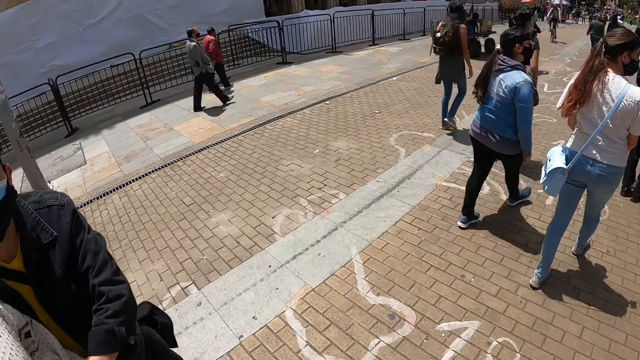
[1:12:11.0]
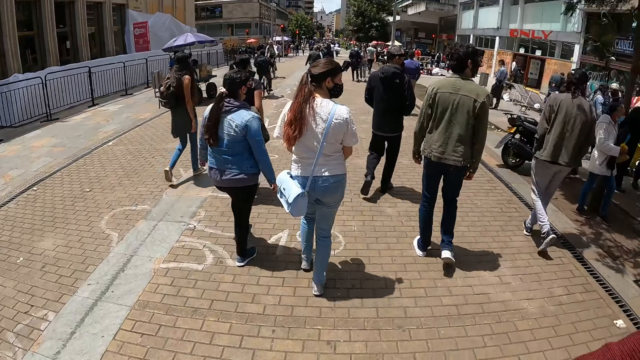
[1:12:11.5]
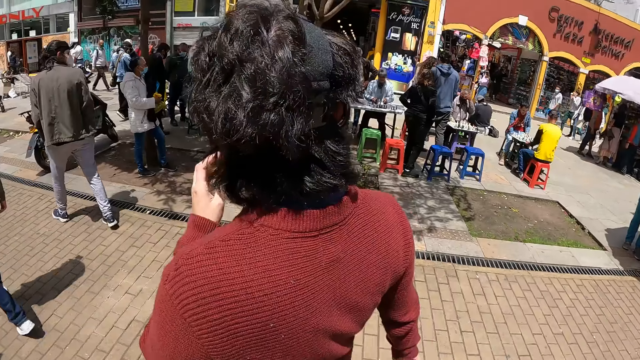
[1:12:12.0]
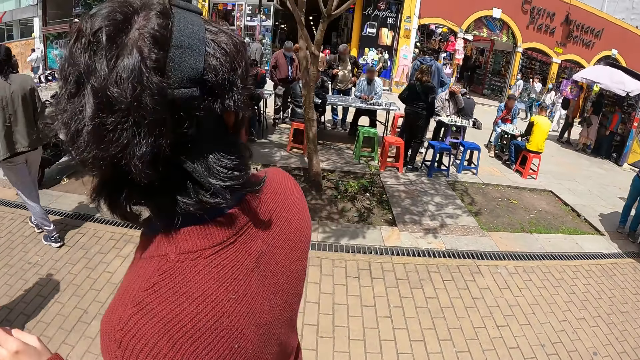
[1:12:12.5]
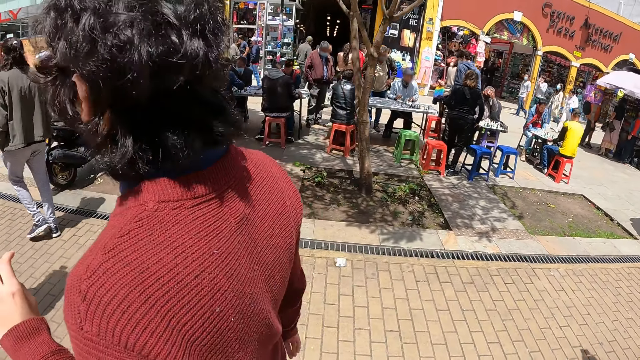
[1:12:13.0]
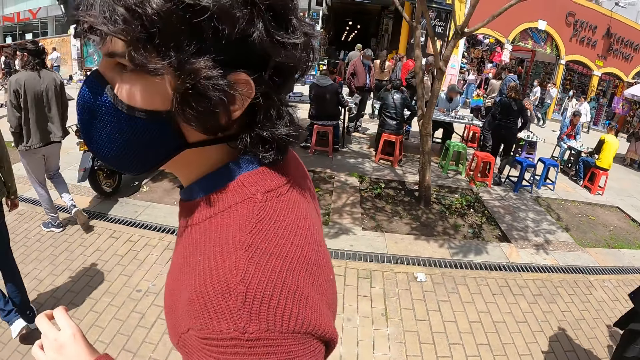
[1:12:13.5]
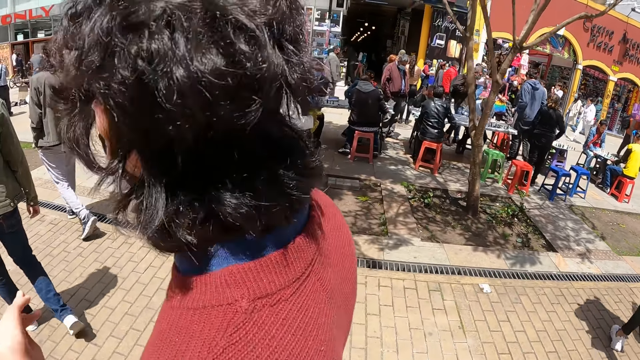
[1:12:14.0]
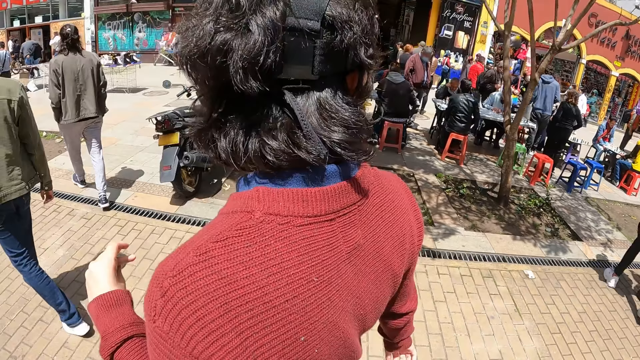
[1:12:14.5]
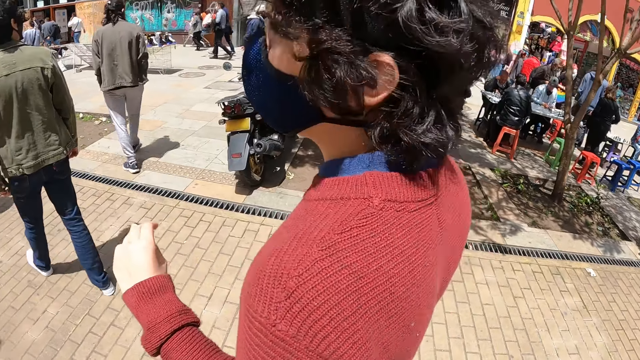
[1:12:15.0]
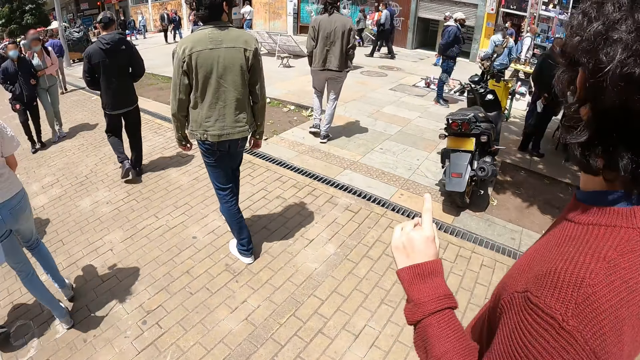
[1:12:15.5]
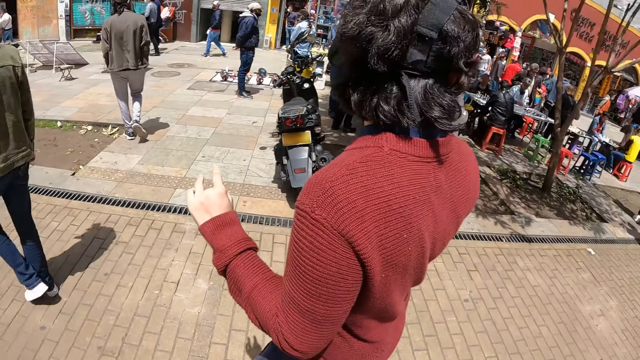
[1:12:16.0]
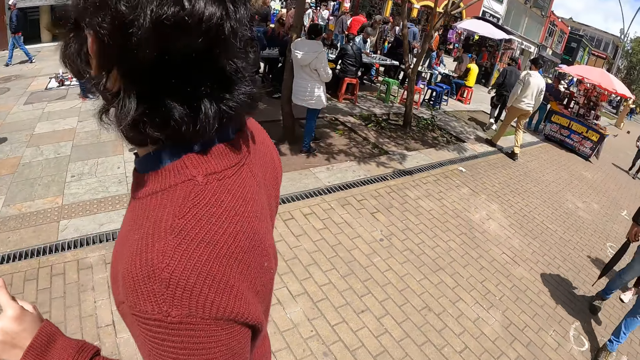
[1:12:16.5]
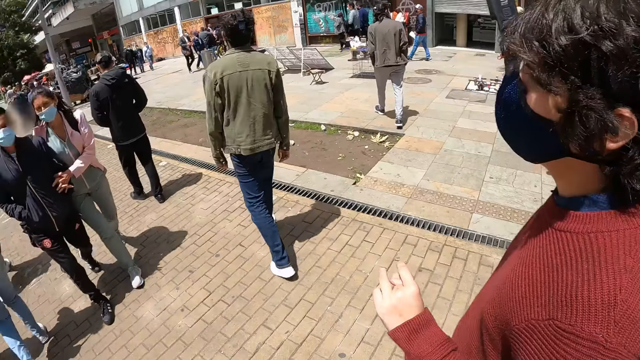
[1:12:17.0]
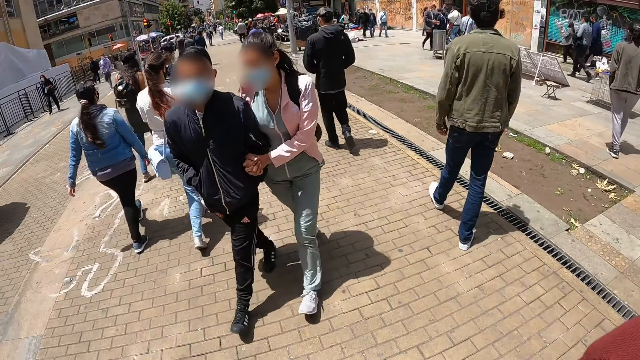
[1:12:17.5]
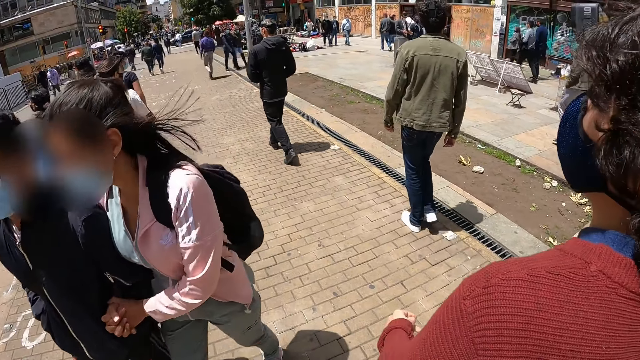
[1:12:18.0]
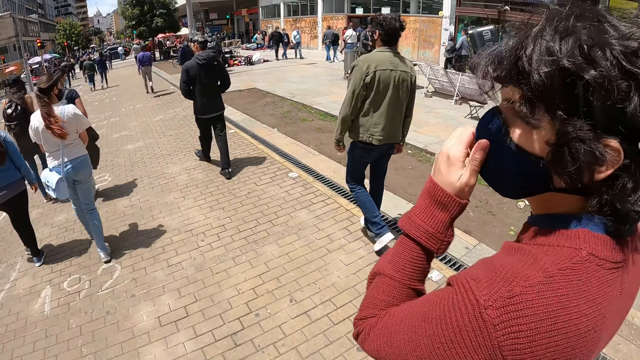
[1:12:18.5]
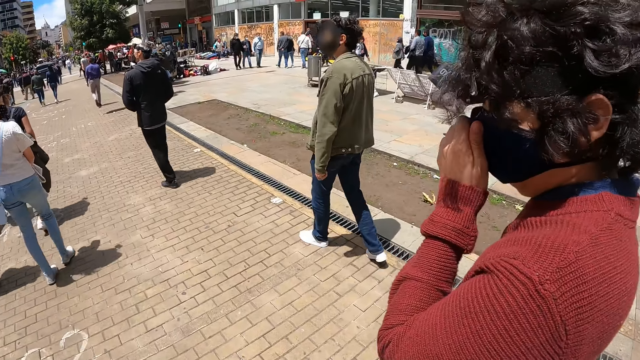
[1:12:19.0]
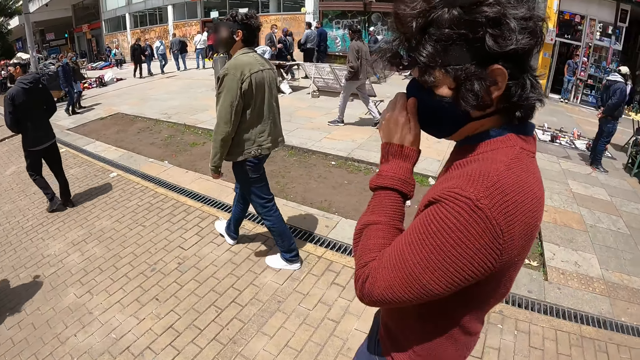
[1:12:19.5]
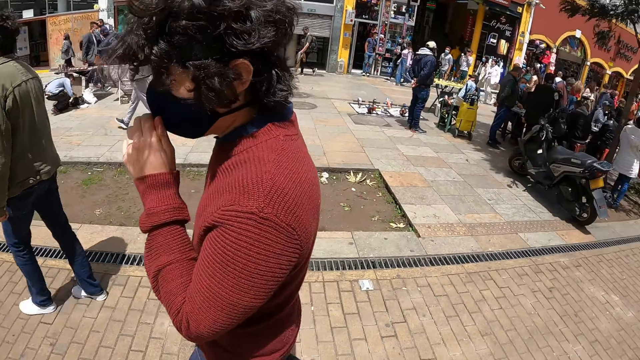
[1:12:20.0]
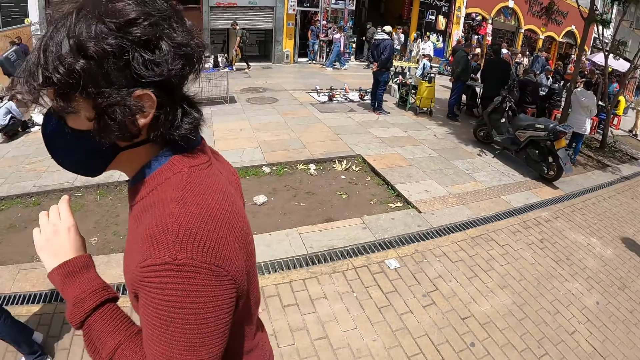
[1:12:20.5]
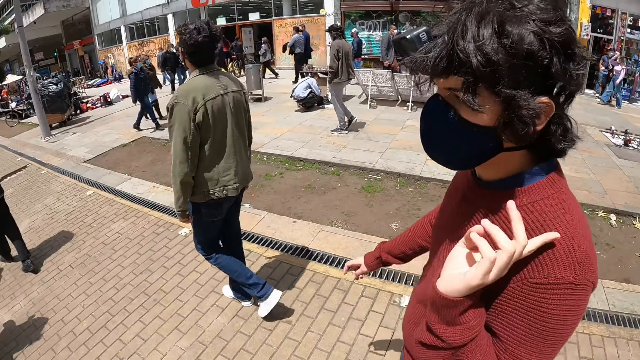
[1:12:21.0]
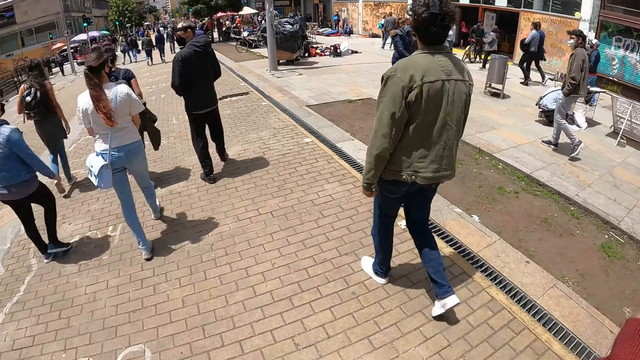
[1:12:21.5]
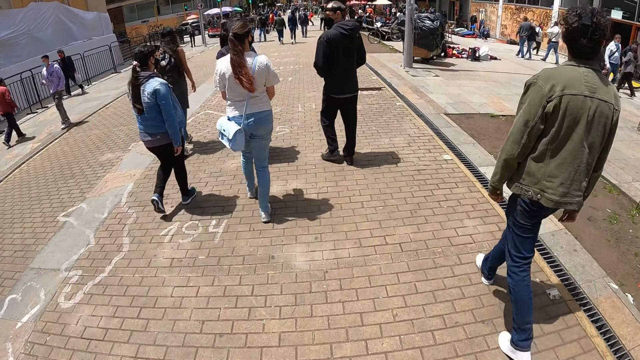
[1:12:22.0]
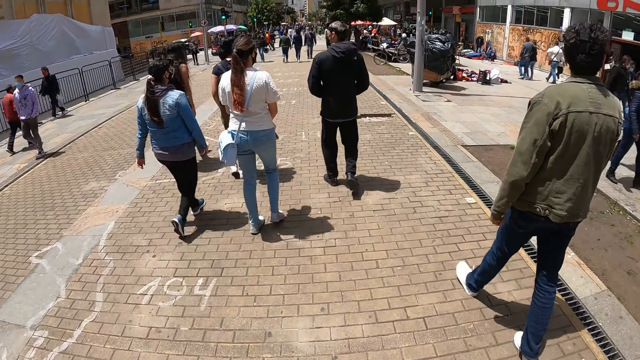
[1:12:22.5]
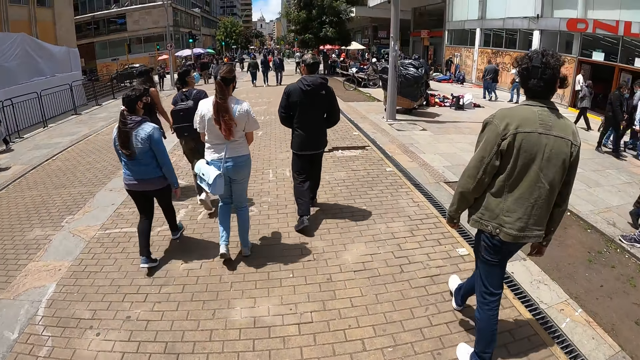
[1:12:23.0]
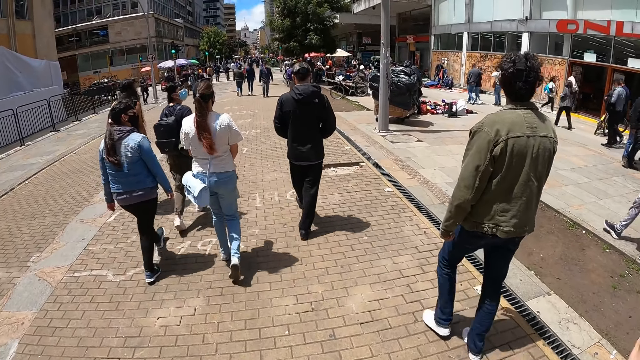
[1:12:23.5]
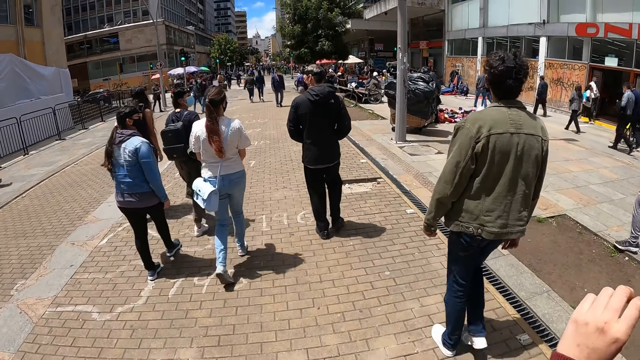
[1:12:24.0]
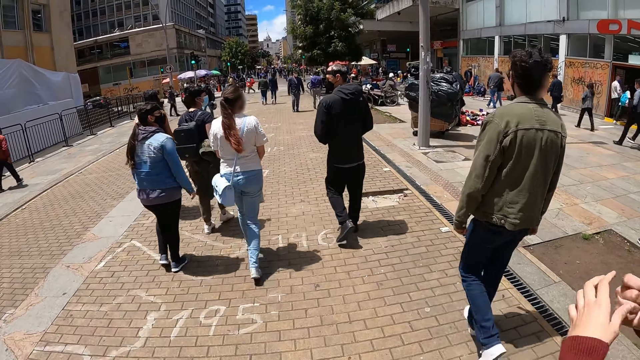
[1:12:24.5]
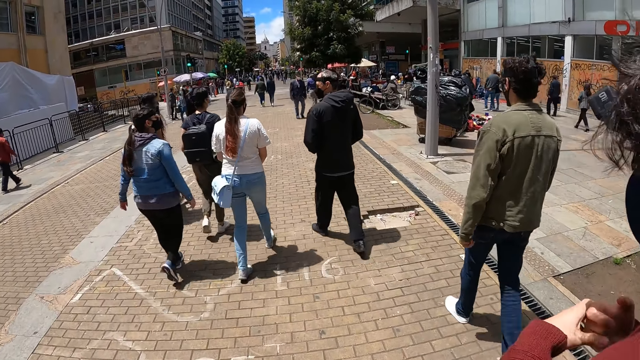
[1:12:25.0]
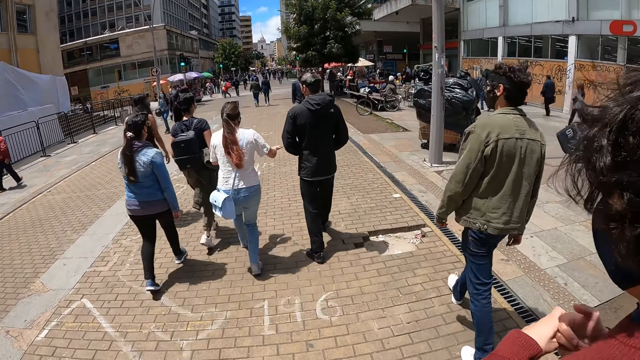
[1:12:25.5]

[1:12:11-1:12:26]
The camera wearer looks around. They look at a man.

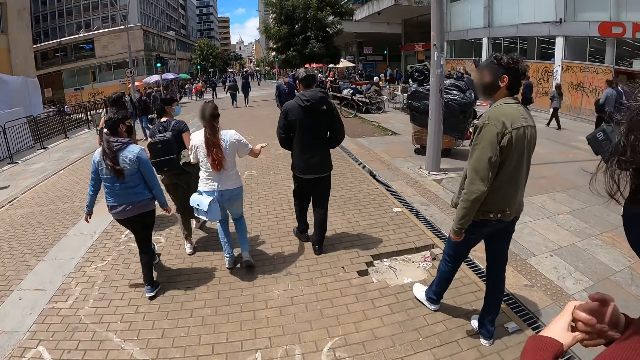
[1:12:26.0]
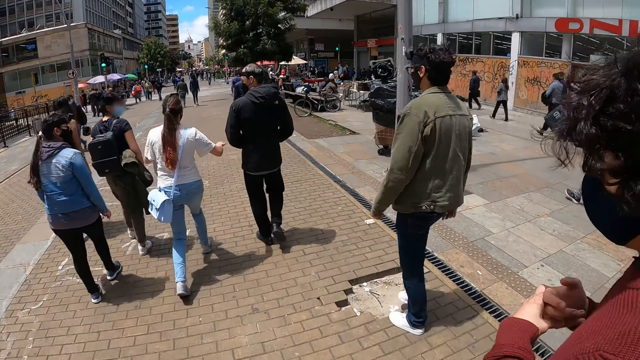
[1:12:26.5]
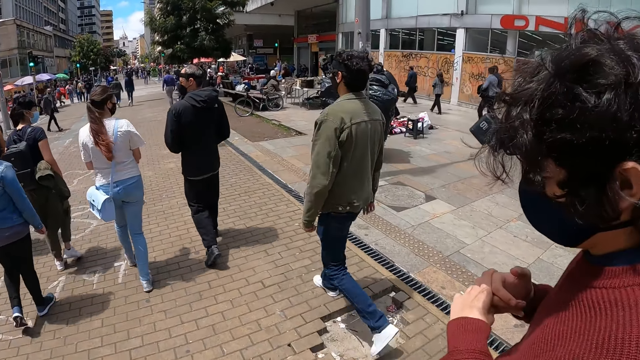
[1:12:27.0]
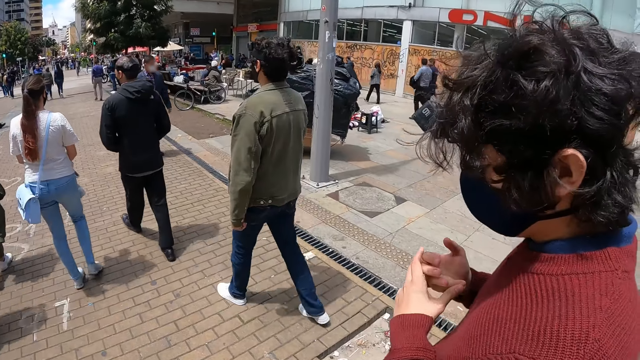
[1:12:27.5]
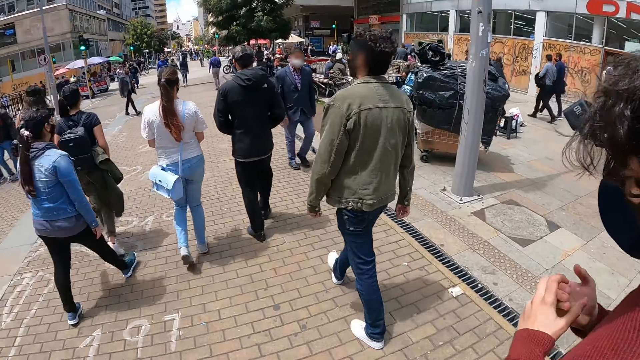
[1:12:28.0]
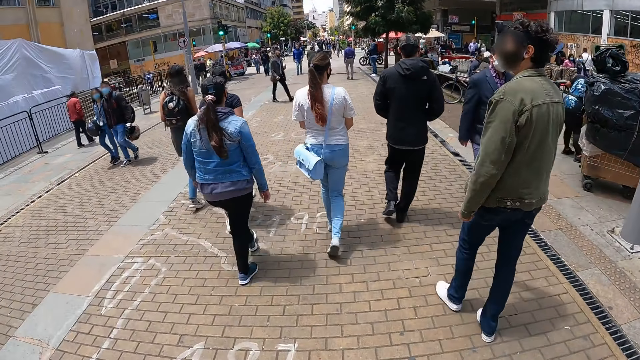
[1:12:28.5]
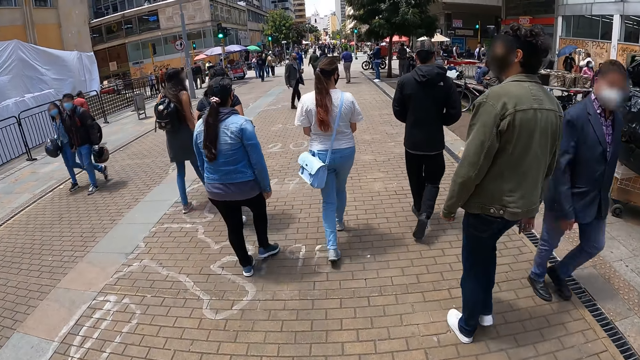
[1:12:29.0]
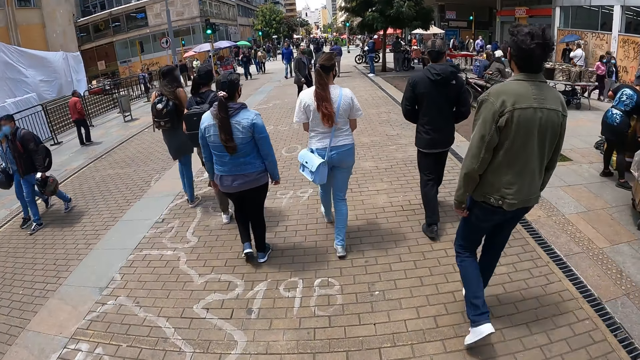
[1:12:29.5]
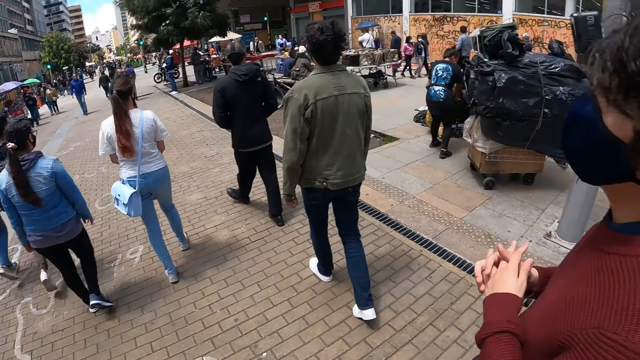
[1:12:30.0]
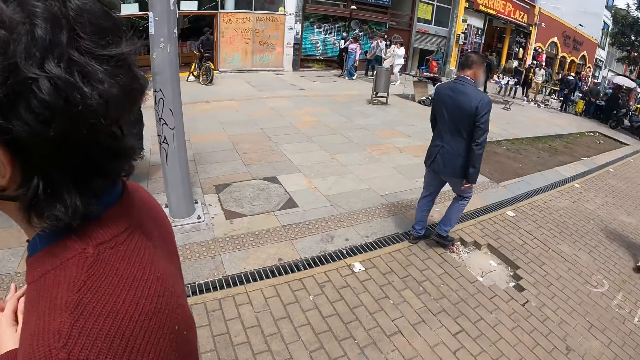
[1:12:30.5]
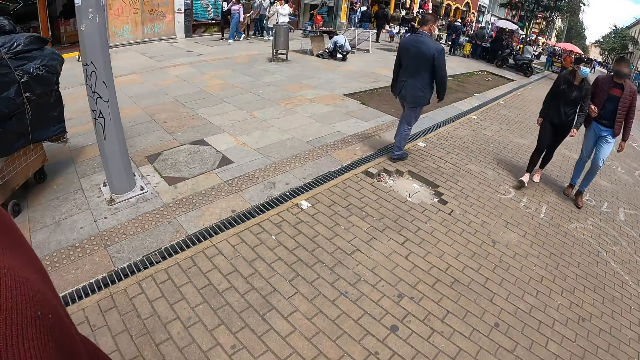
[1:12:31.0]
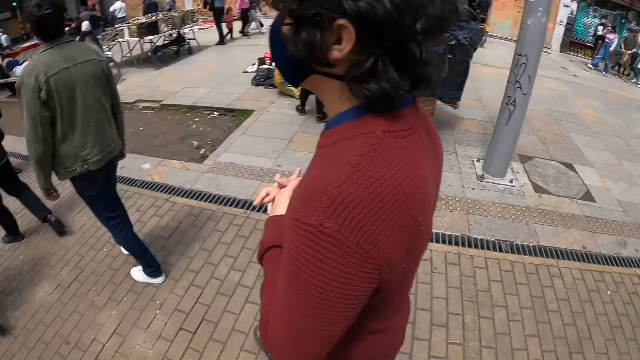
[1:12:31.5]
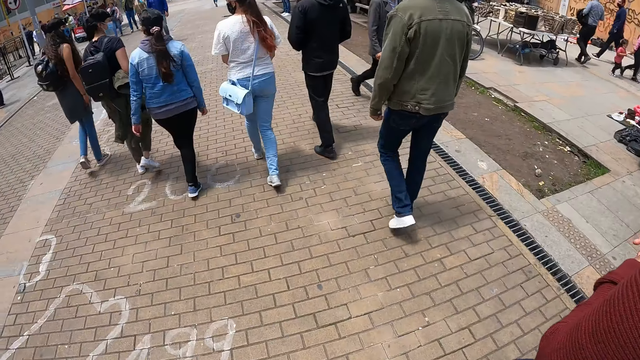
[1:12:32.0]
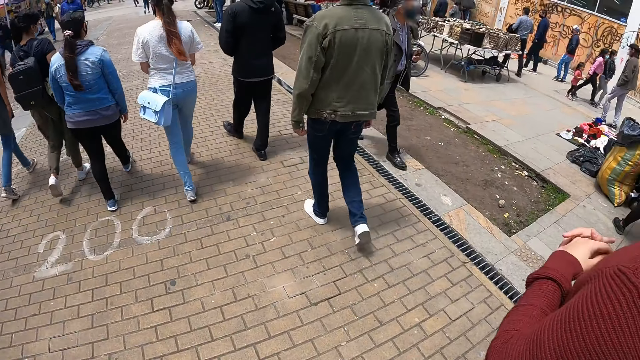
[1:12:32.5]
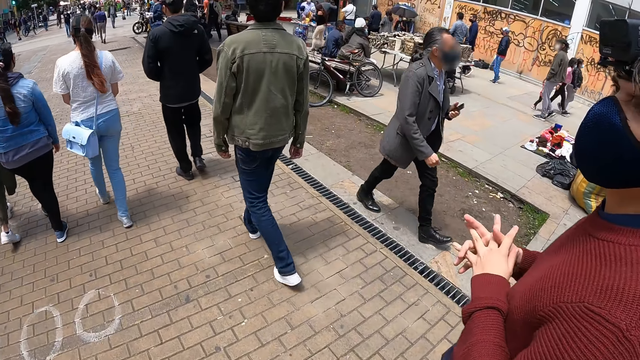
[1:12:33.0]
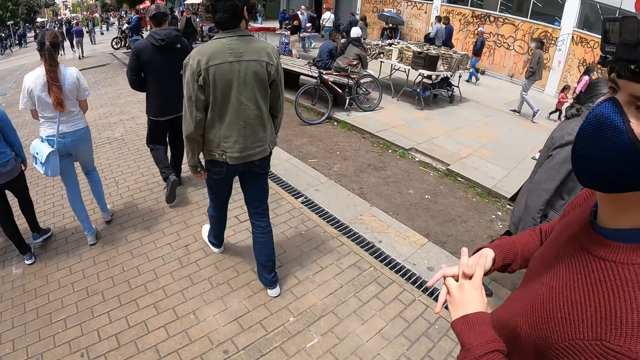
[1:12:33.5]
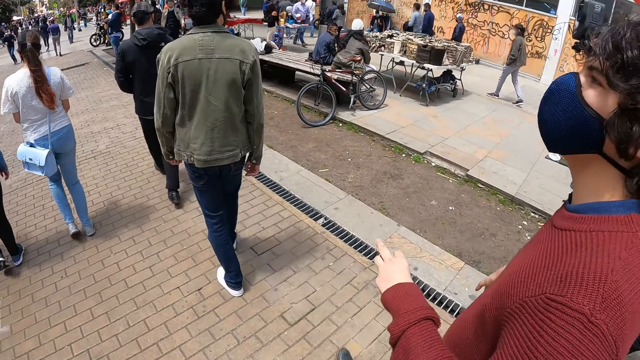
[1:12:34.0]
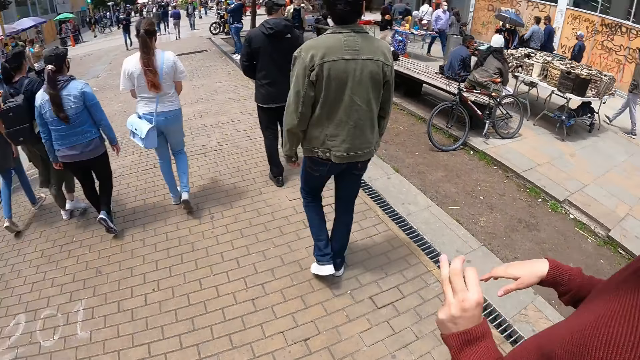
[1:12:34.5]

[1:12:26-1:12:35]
The camera wearer looks around the road. A man walks in the sidewalk.
